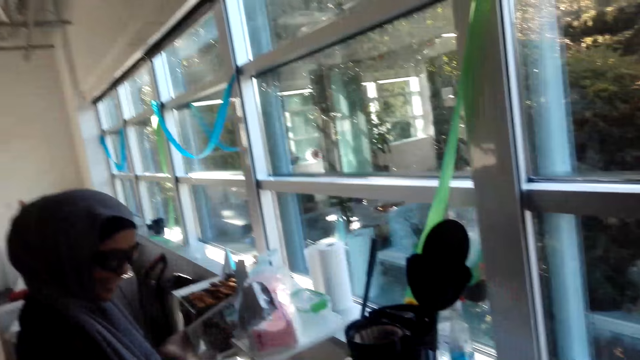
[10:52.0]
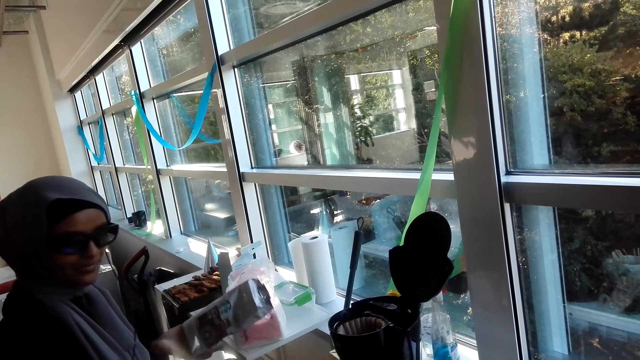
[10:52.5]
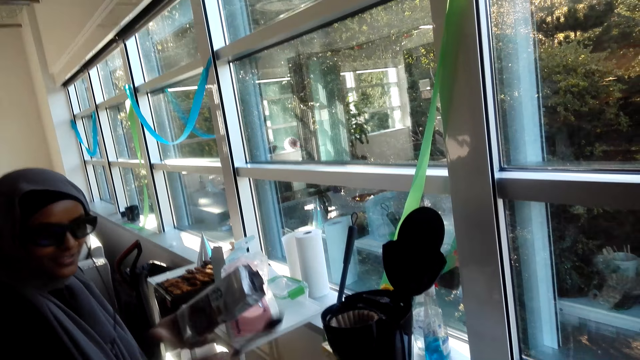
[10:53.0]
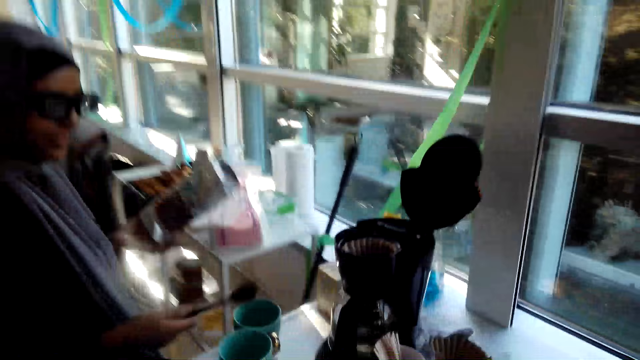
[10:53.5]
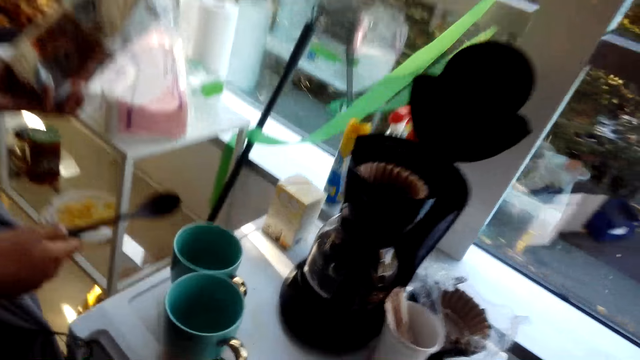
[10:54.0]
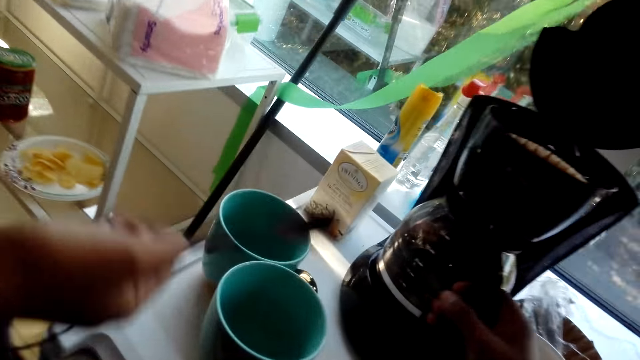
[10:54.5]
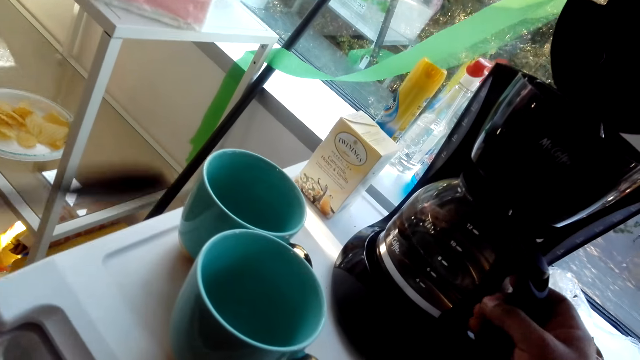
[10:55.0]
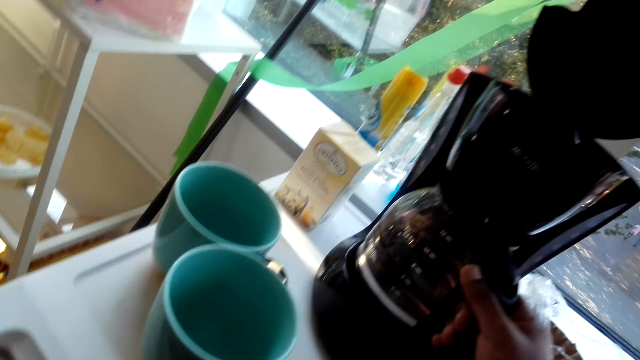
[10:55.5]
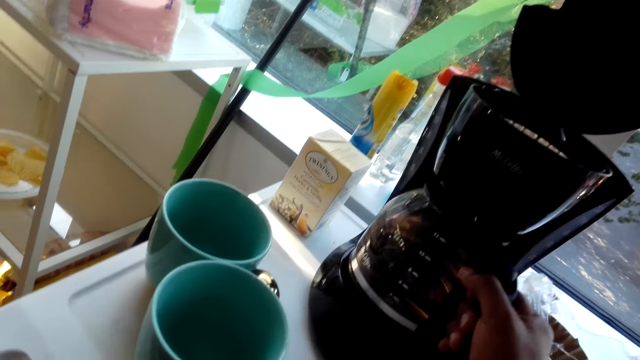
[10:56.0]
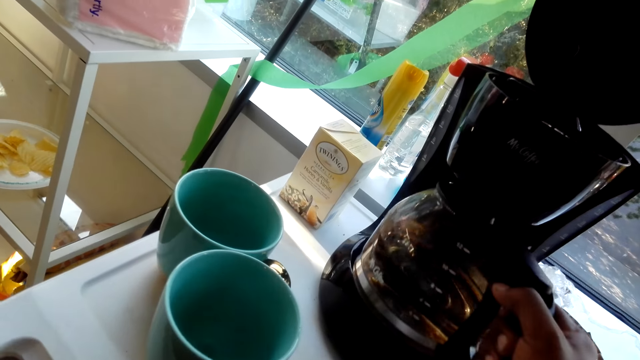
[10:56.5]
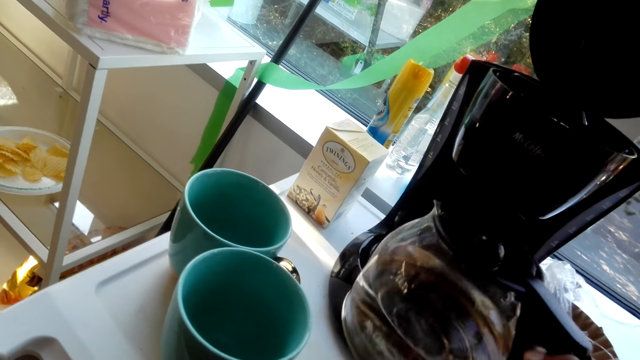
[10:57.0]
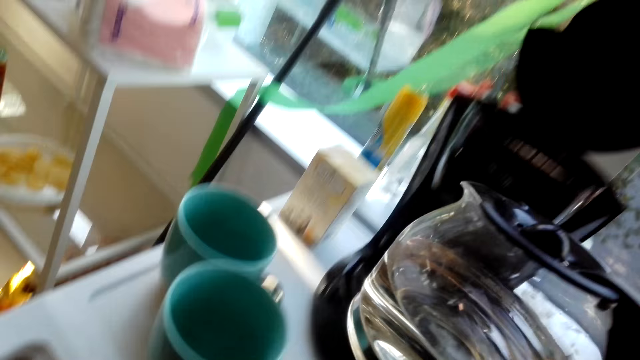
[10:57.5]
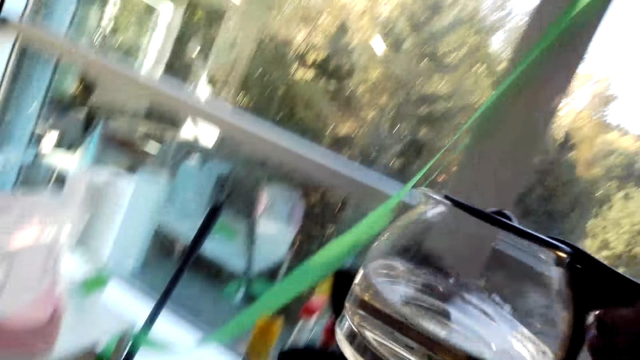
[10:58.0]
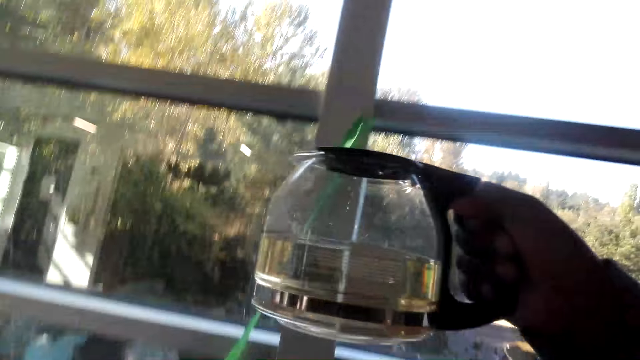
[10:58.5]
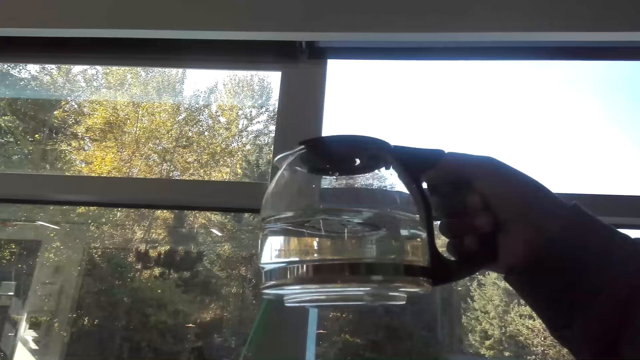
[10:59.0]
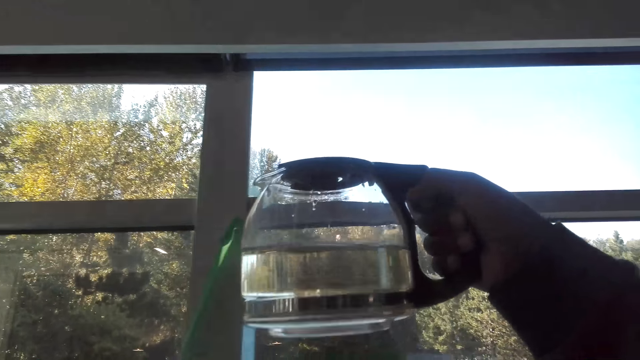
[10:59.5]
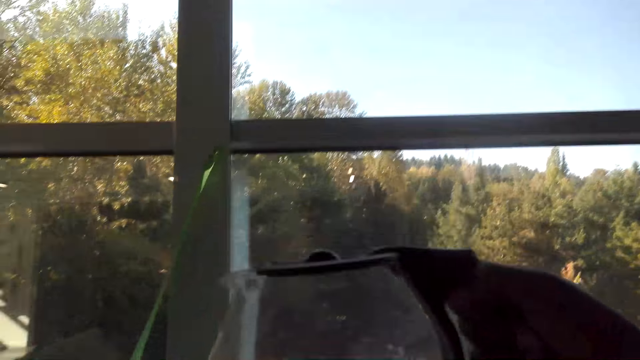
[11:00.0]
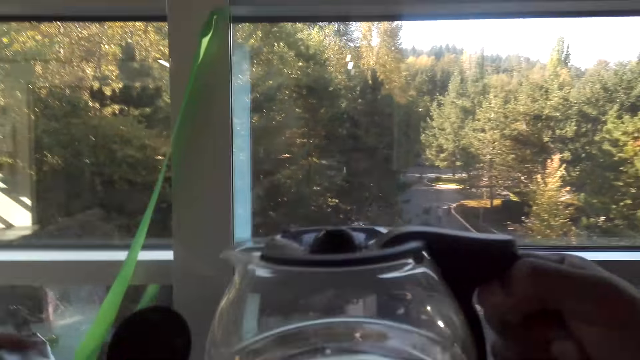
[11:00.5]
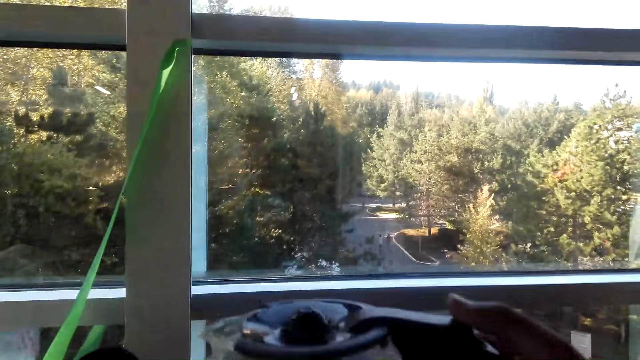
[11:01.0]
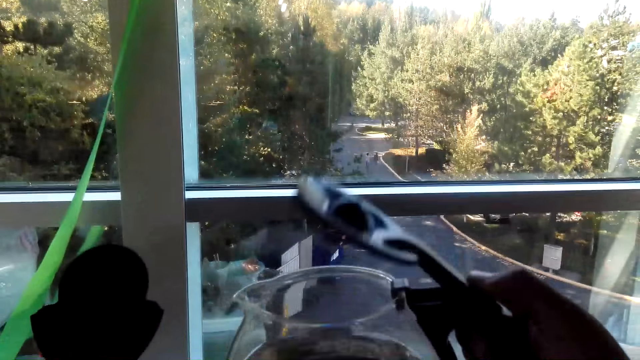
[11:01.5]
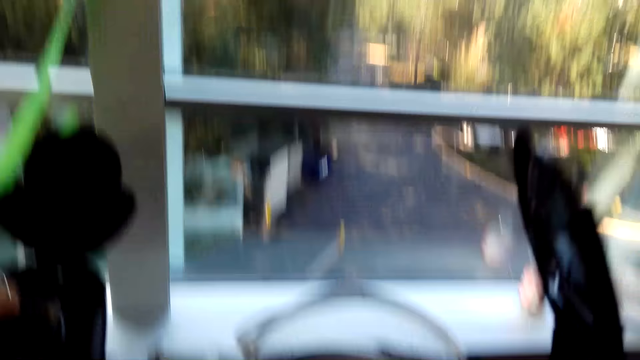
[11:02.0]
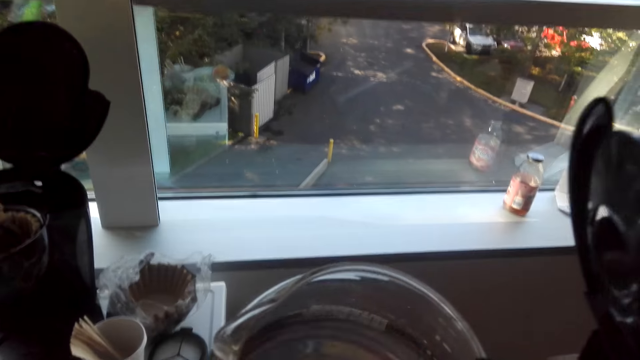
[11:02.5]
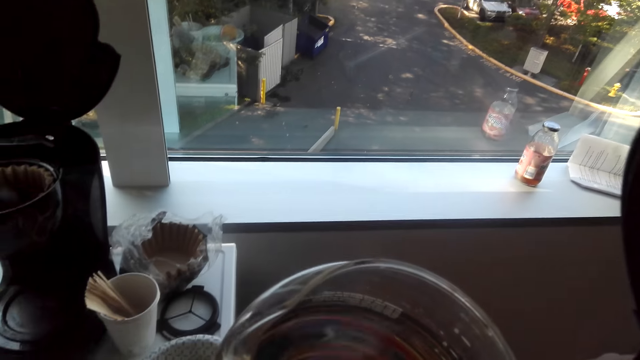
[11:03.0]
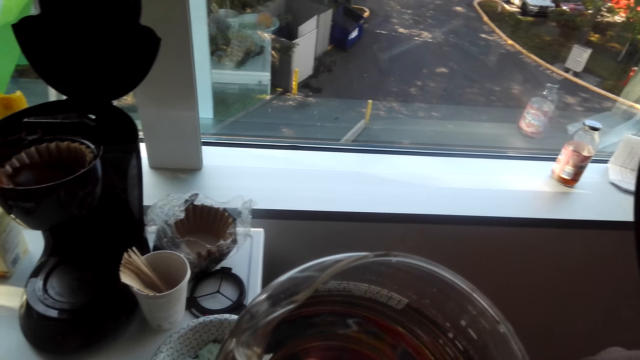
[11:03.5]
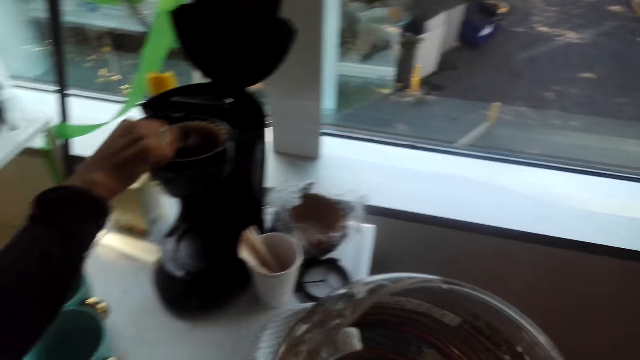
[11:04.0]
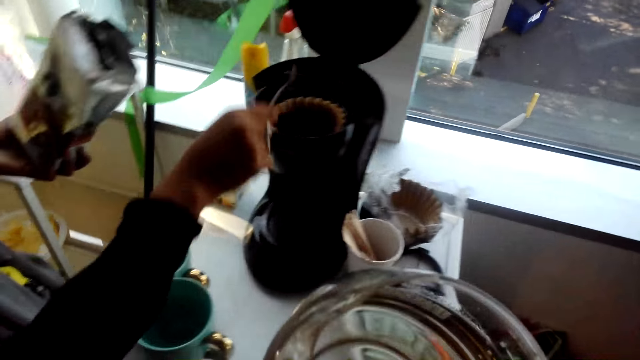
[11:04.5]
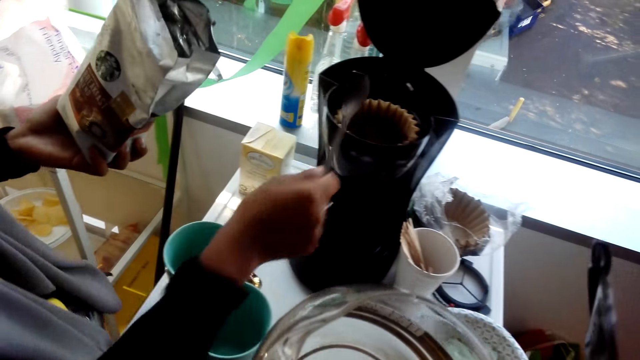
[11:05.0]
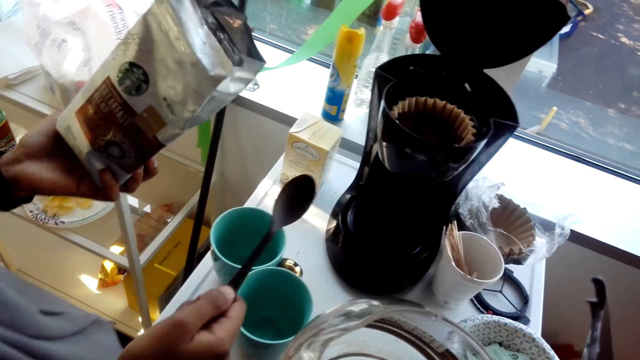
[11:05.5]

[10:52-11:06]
A lady carries a spoon. The camera wearer takes a kettle. They lift the kettle. They open the kettle and look into the kettle. The lady stirs the coffee.

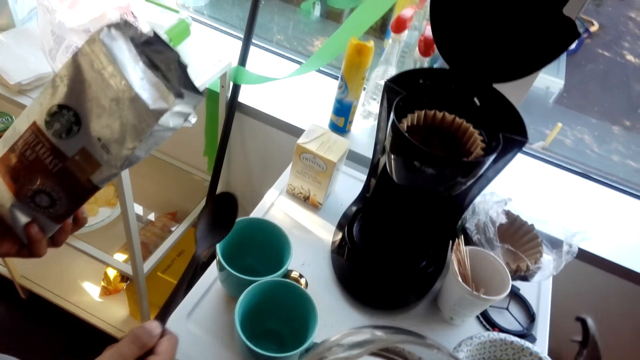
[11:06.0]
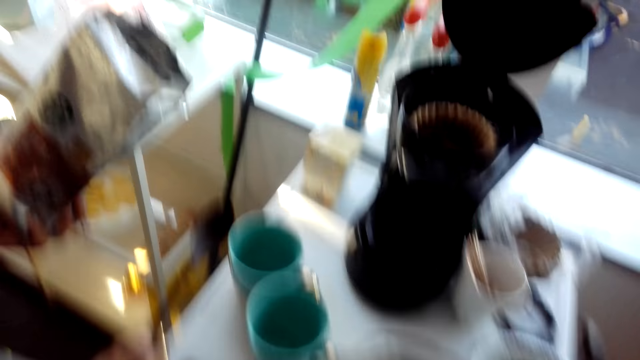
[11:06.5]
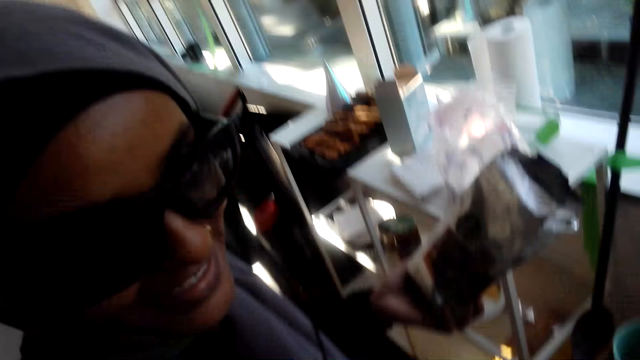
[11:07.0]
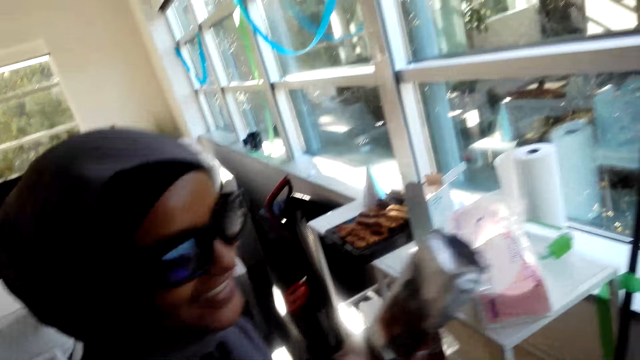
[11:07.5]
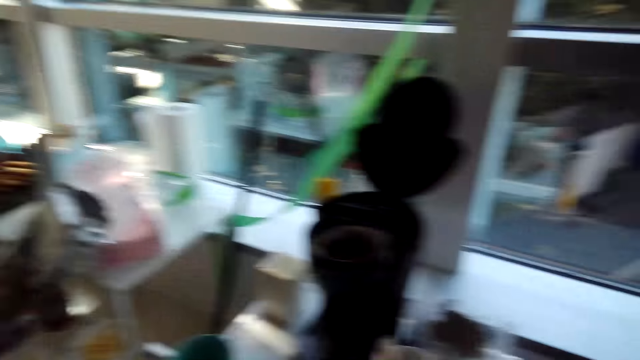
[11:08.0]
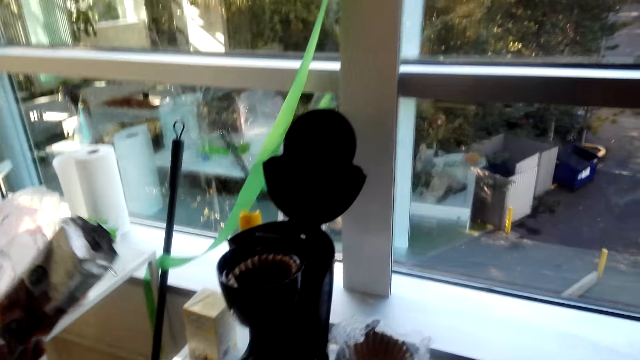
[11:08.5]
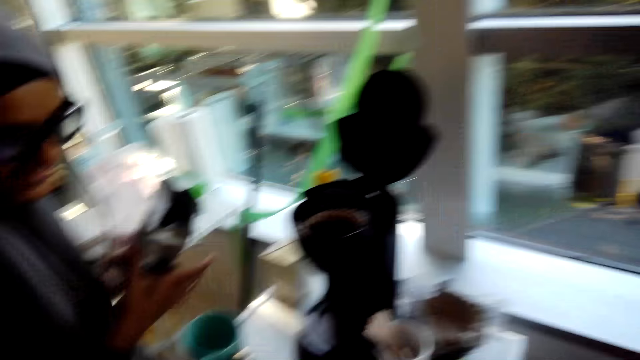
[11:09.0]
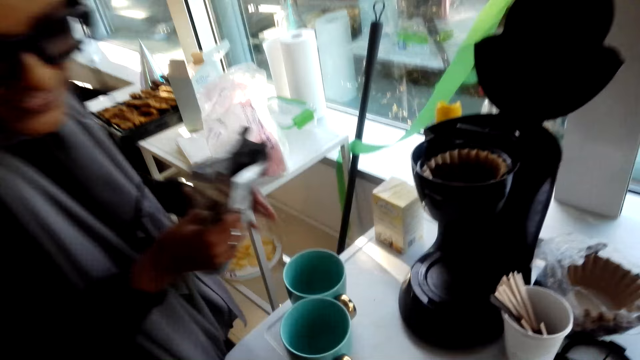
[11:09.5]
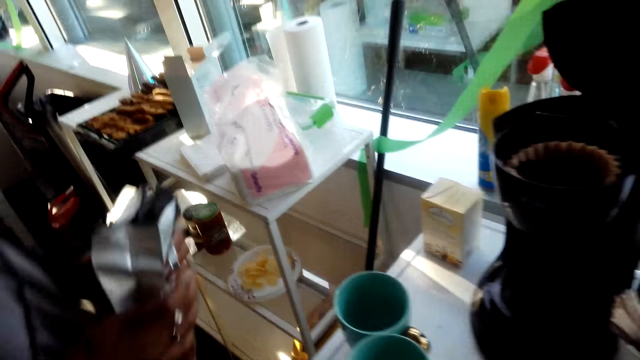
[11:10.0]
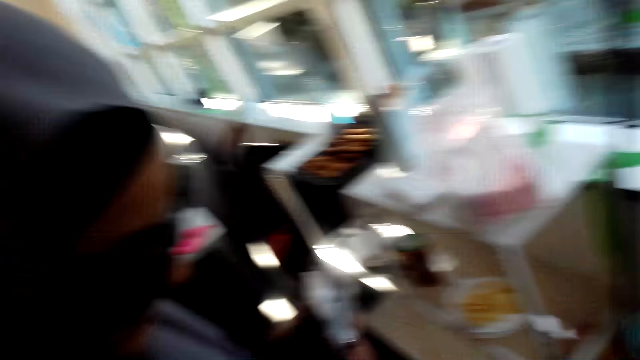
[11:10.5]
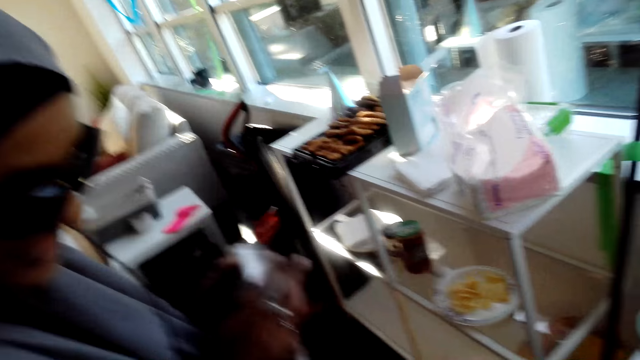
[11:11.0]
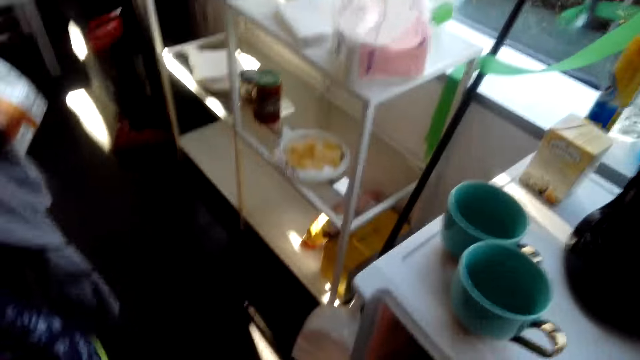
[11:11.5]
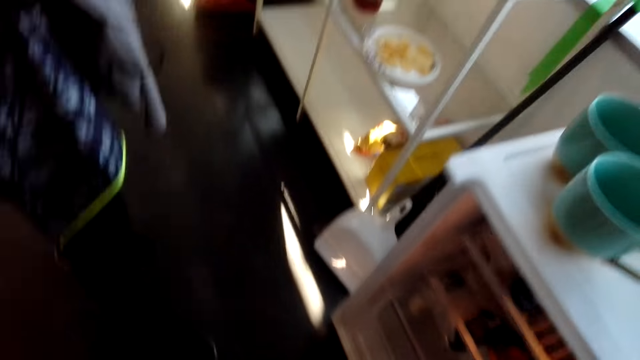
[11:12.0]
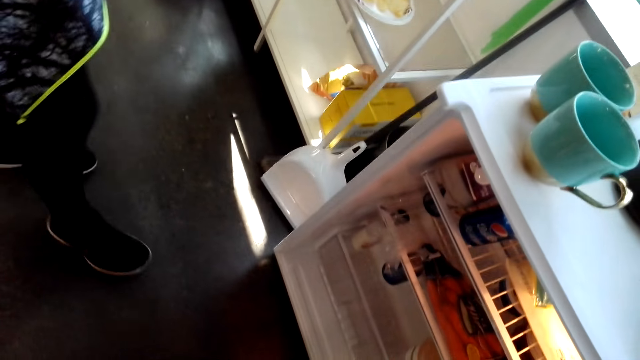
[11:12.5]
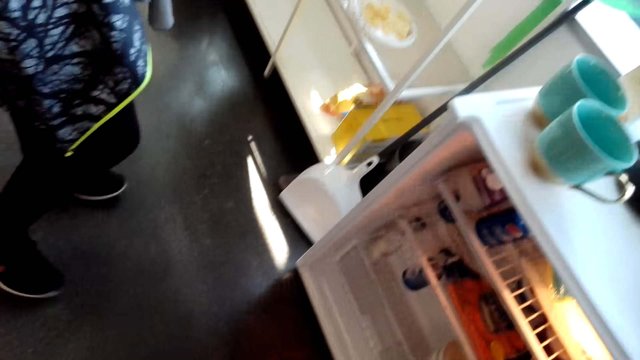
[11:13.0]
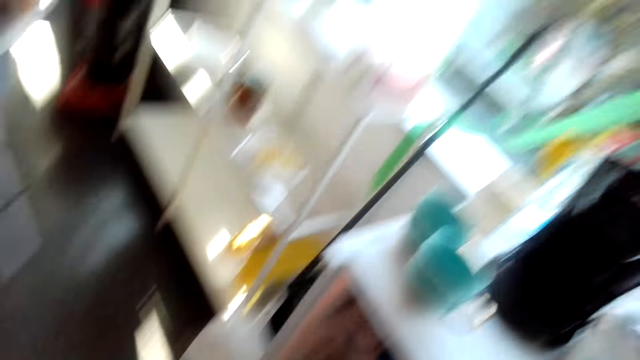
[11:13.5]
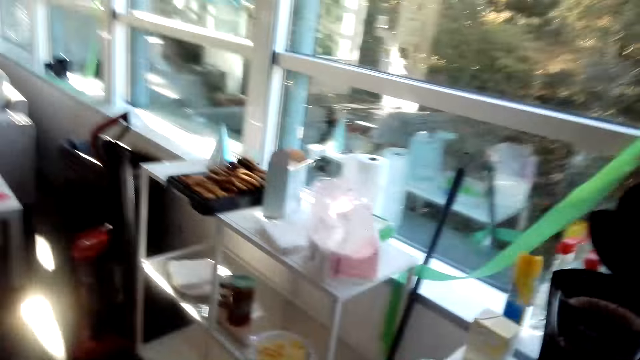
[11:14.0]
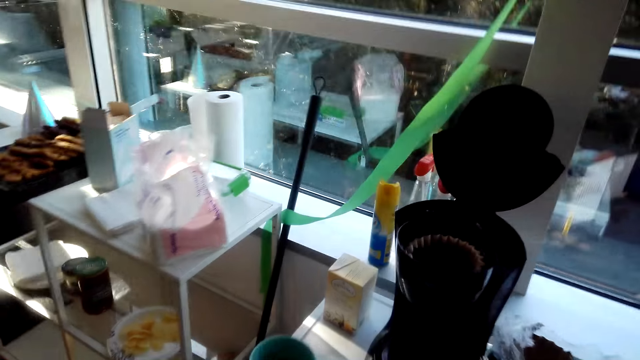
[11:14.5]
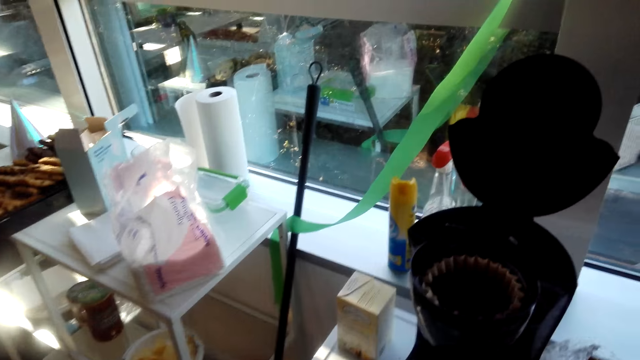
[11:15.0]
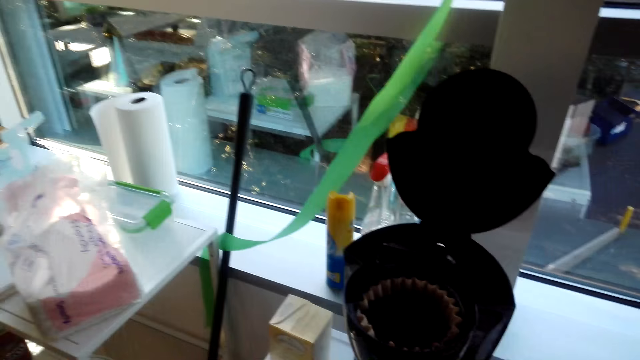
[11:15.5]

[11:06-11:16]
The camera wearer looks around. A lady laughs. The lady puts the spoon down. The camera wearer laughs. They look around.
